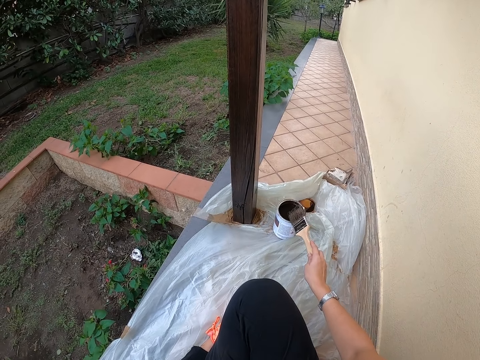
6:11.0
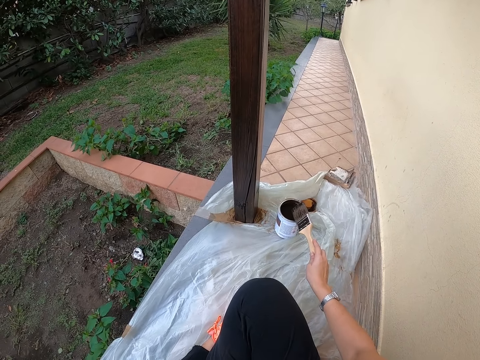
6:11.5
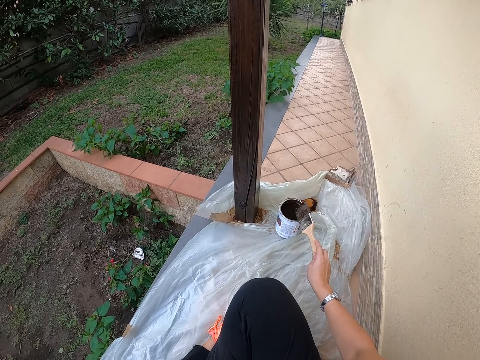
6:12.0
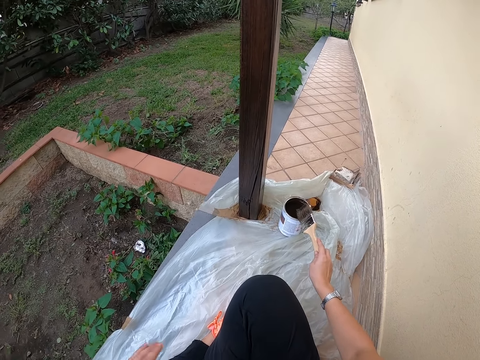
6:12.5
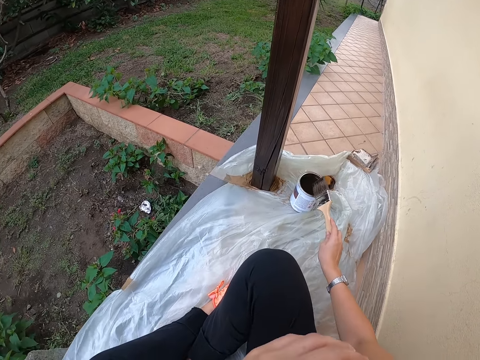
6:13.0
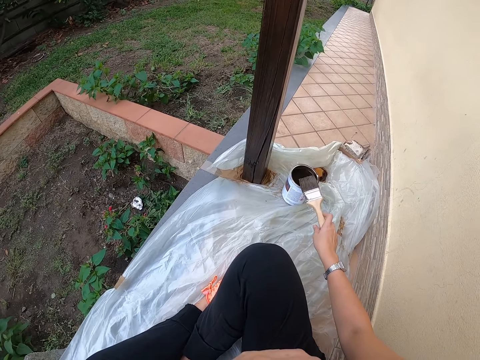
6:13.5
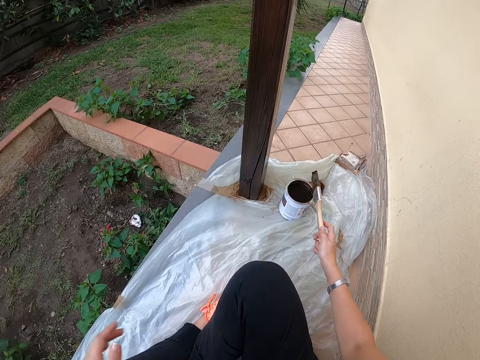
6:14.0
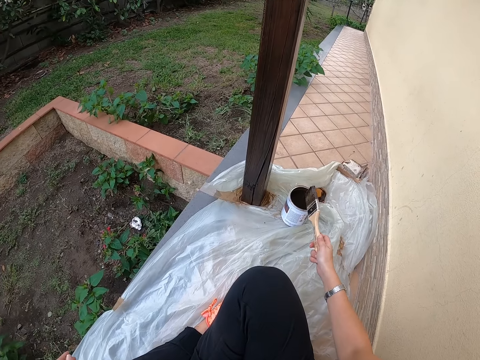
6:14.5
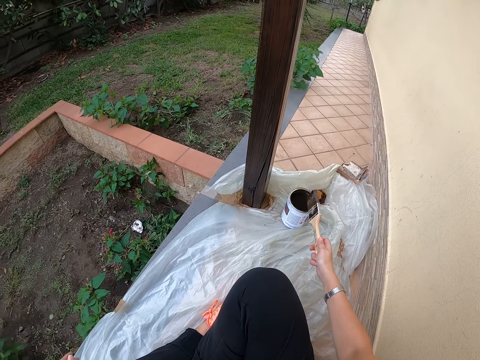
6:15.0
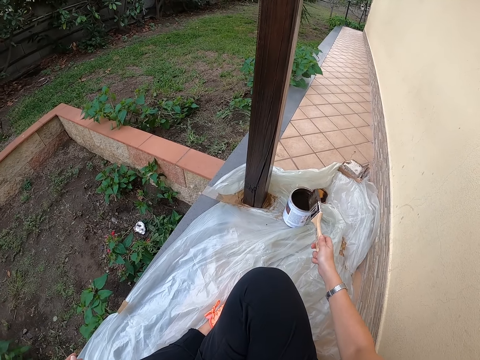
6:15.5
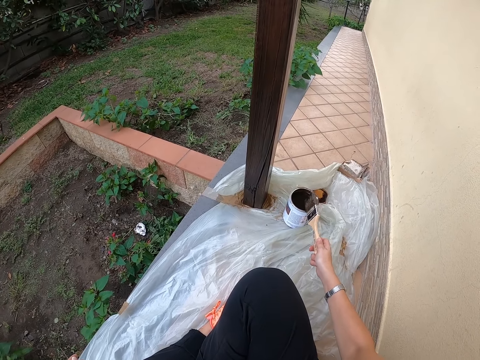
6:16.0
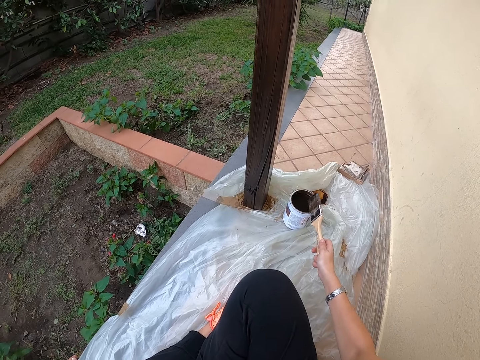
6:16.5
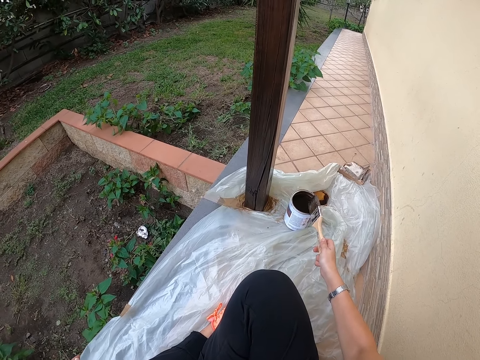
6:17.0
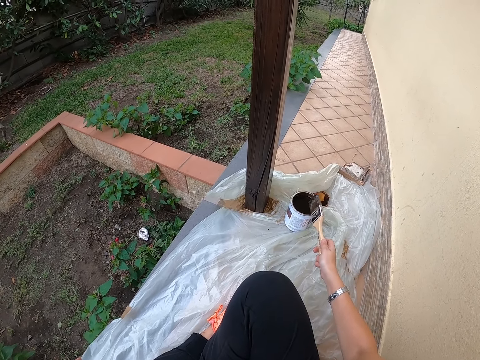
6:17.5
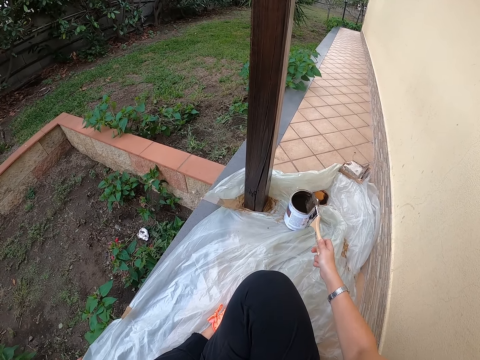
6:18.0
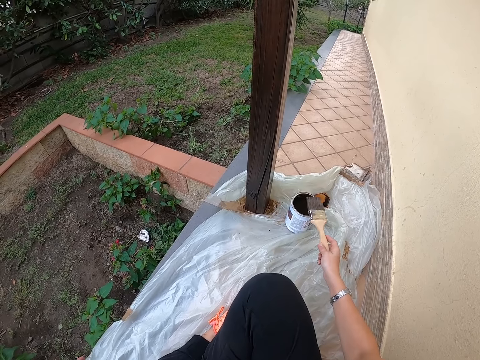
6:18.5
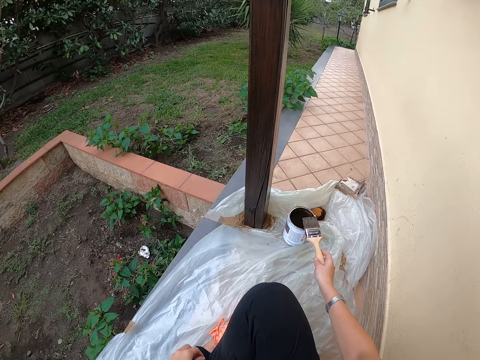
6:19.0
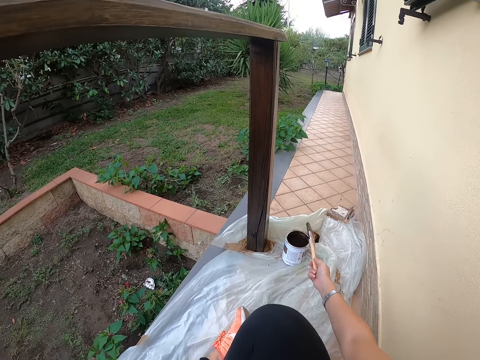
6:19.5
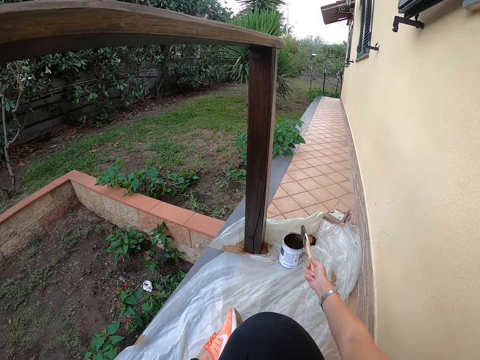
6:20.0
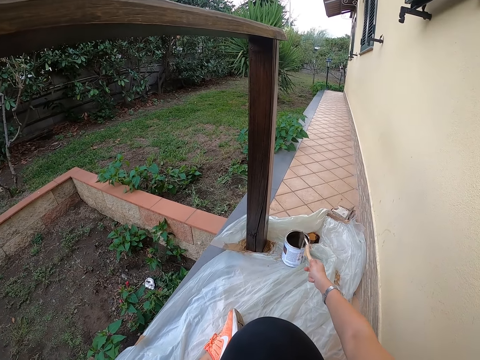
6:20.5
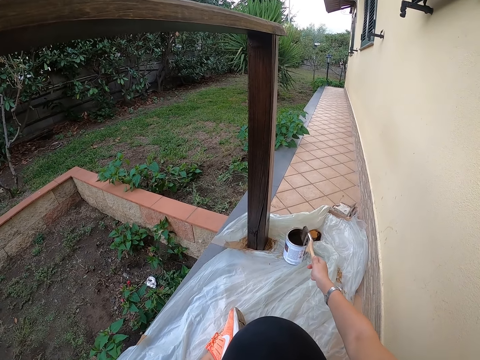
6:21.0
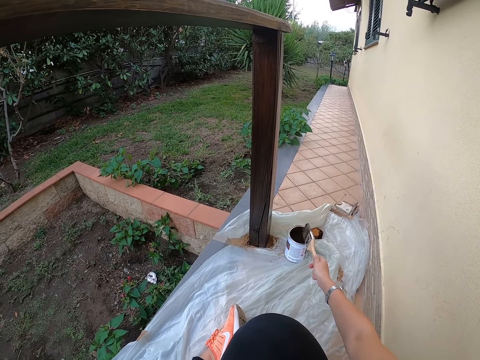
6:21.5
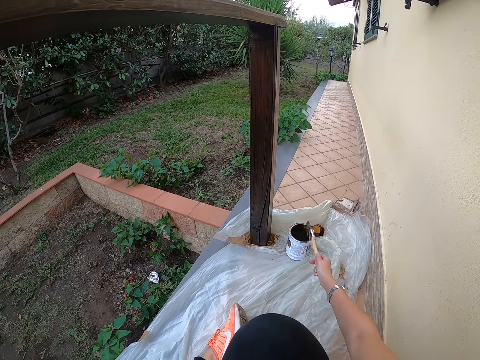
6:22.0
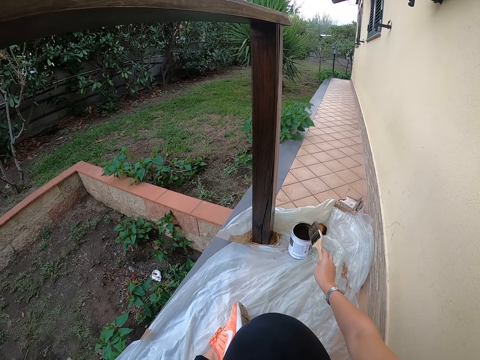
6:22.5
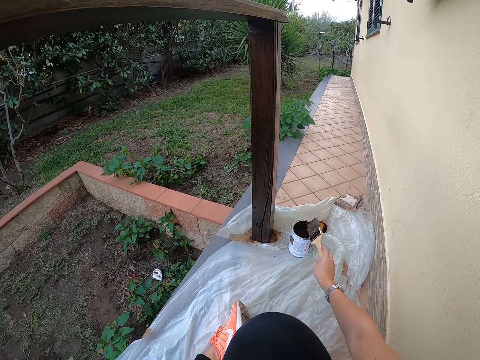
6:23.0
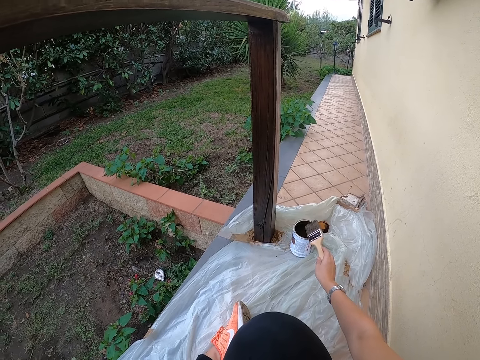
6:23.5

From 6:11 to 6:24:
The camera wearer touches her face with the left hand. She bangs the paintbrush on the can. She turns the paintbrush. She looks around. She bangs the paintbrush on the can. She turns the paintbrush. She bangs the paintbrush on the can.

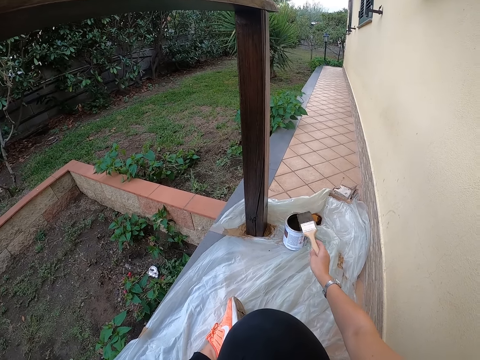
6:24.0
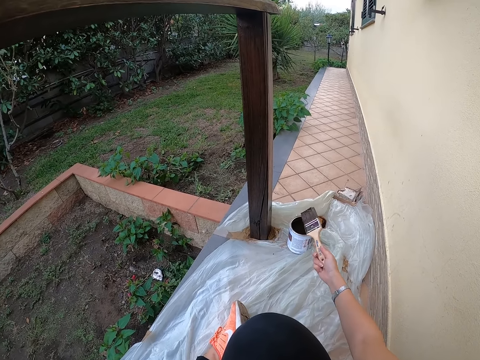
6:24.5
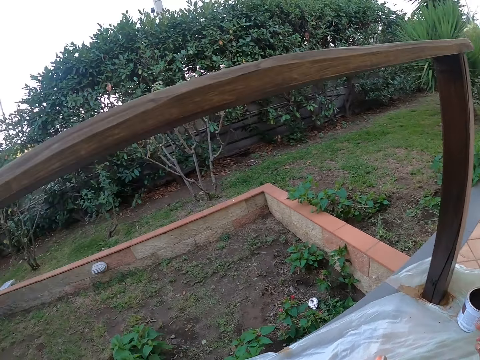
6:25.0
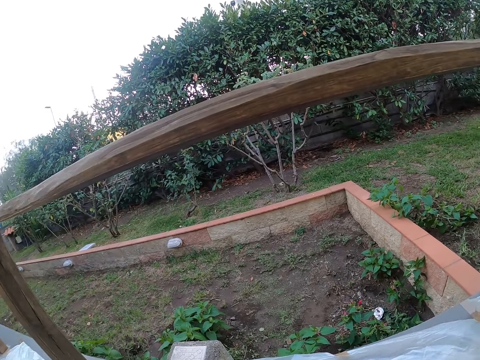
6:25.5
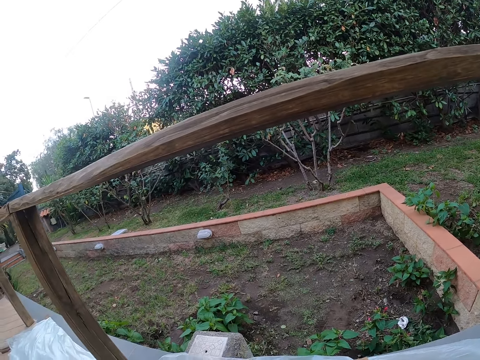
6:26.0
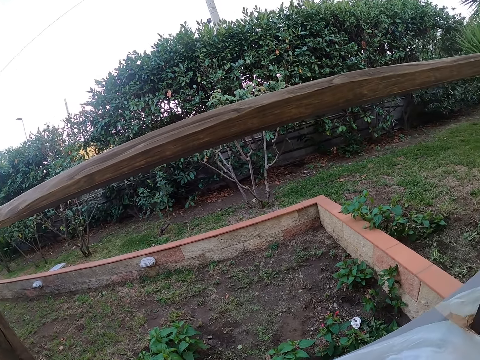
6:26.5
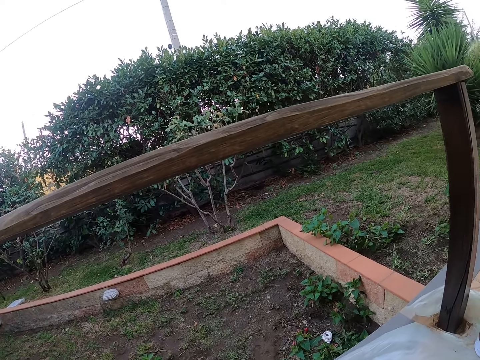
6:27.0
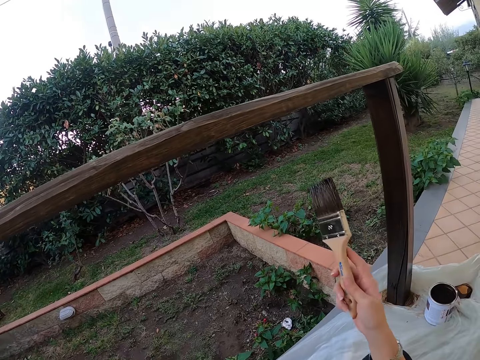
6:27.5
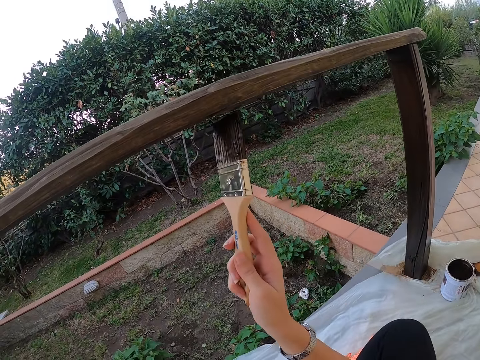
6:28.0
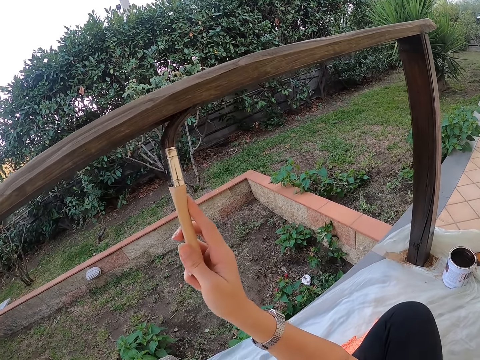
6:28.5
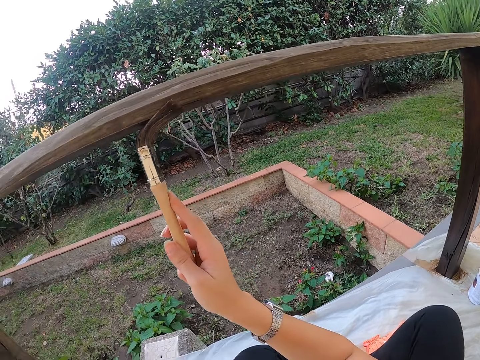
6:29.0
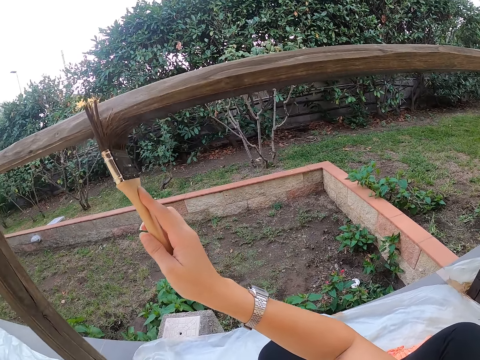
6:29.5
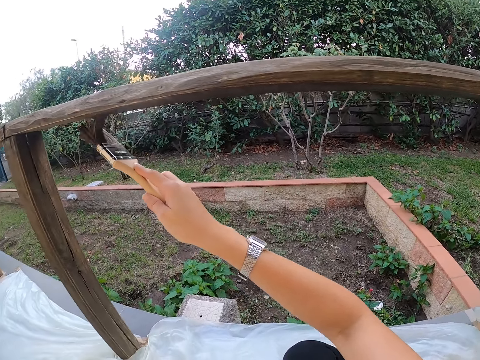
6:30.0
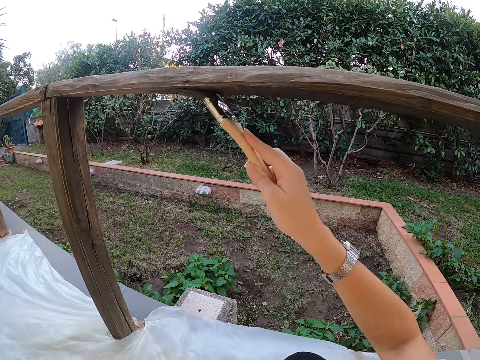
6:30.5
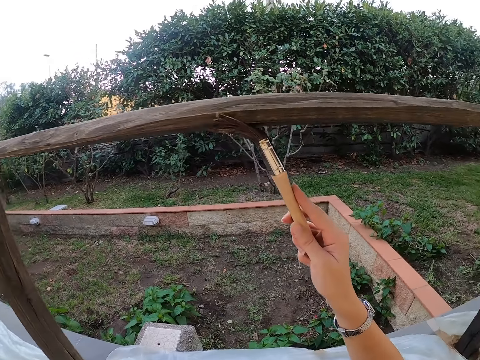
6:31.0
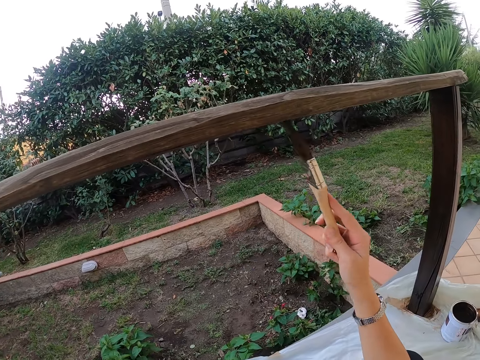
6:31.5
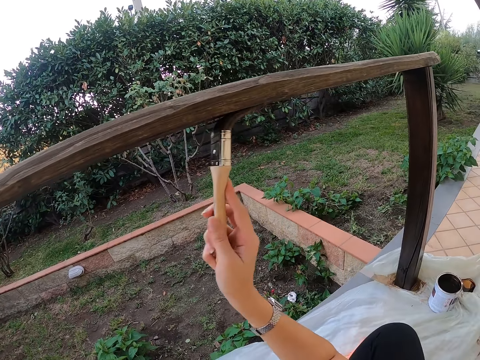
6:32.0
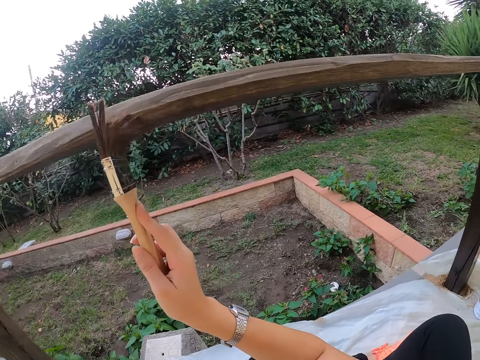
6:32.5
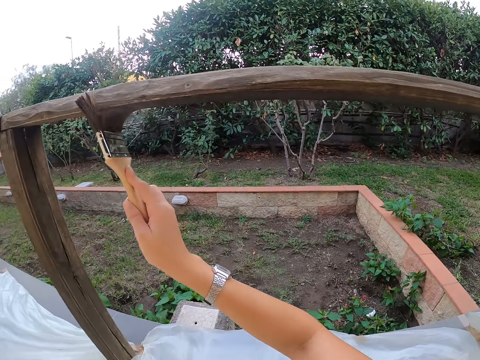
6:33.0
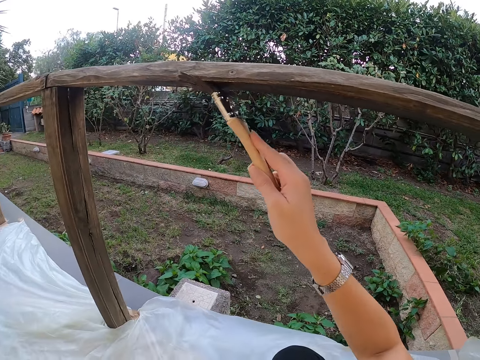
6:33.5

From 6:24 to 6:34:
The camera wearer turns the paintbrush. They look around. They stare at the wooden rail. They paint the wooden rail with the paintbrush.

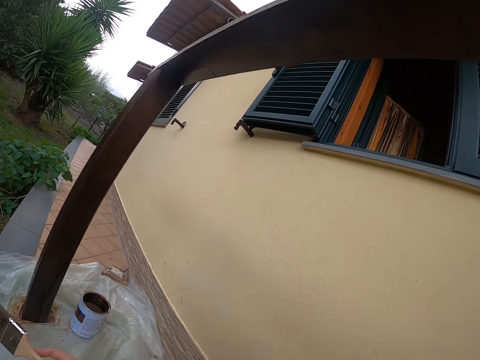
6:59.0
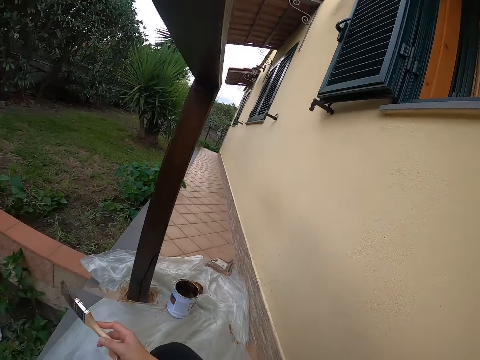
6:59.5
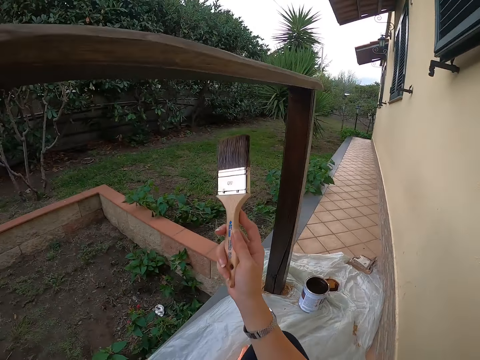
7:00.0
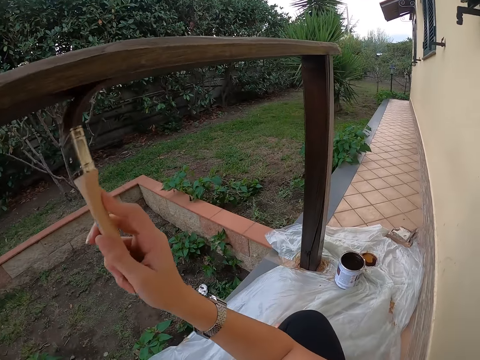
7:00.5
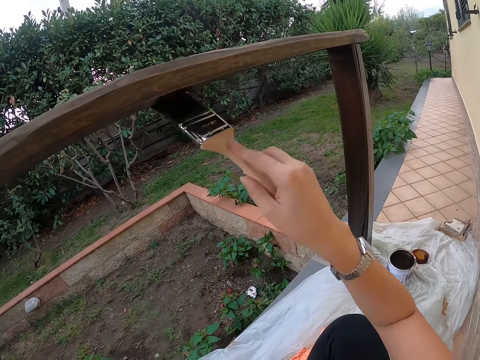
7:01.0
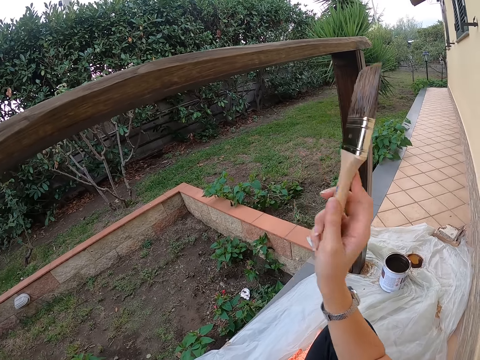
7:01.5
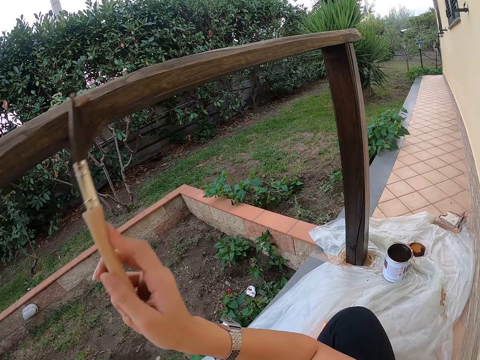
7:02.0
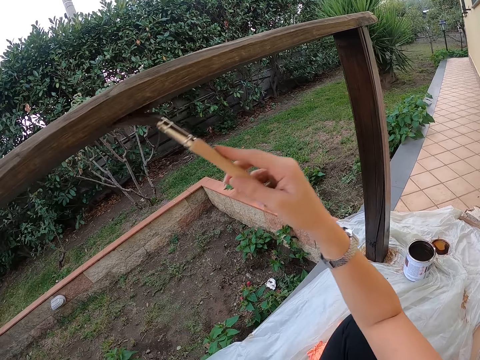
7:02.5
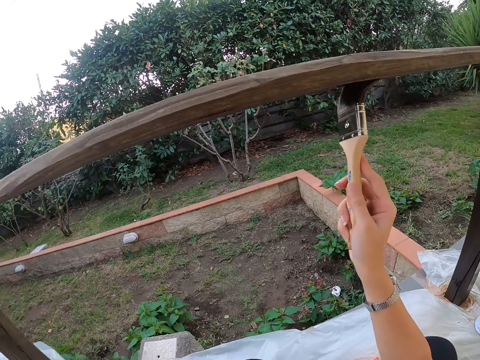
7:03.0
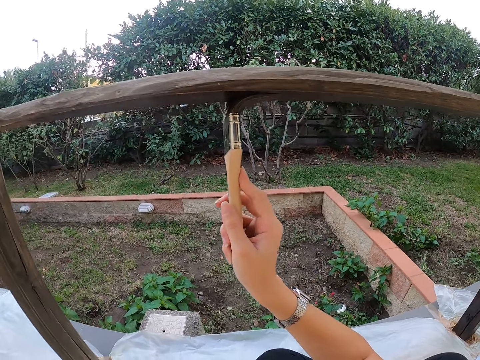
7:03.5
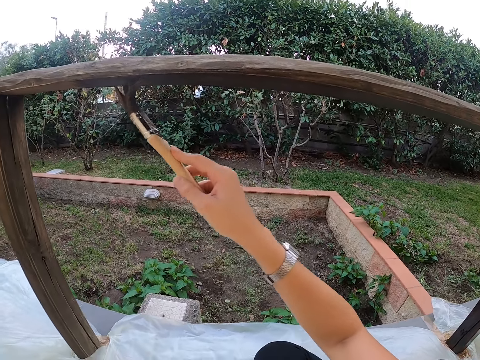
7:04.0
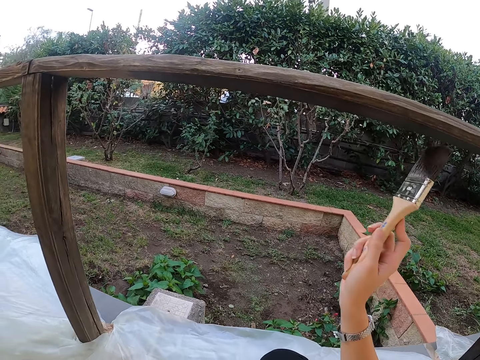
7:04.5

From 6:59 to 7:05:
The camera wearer paints the wooden rail with the paintbrush.
